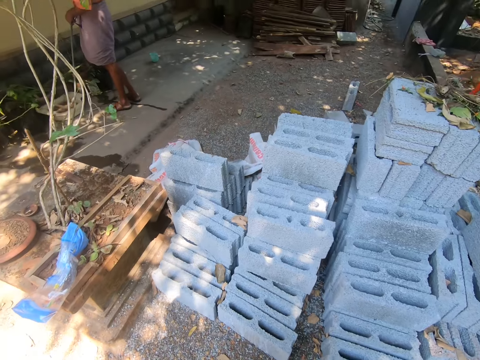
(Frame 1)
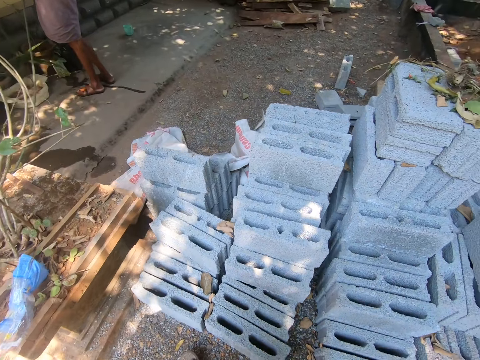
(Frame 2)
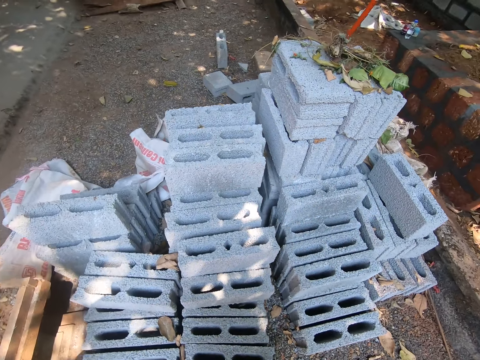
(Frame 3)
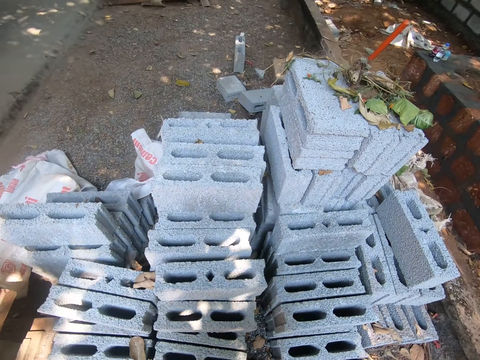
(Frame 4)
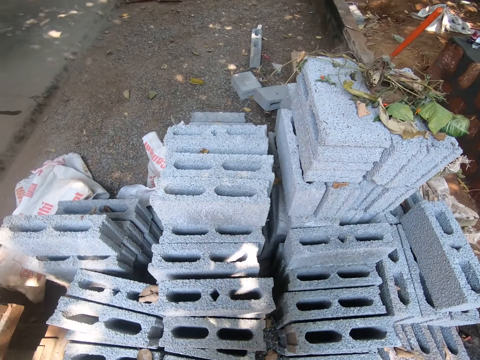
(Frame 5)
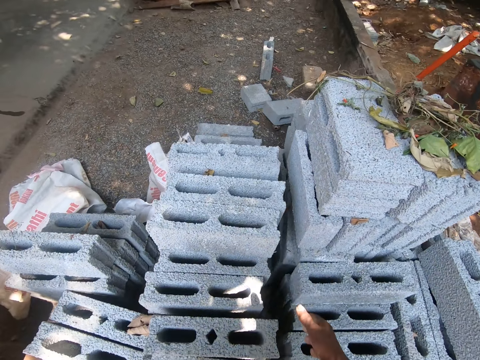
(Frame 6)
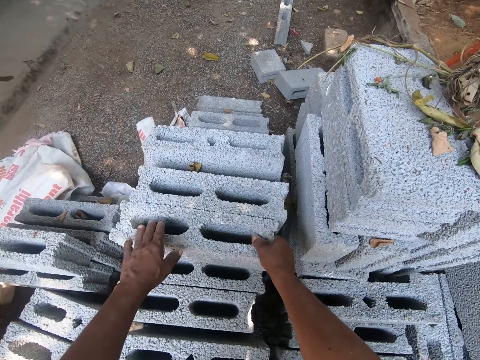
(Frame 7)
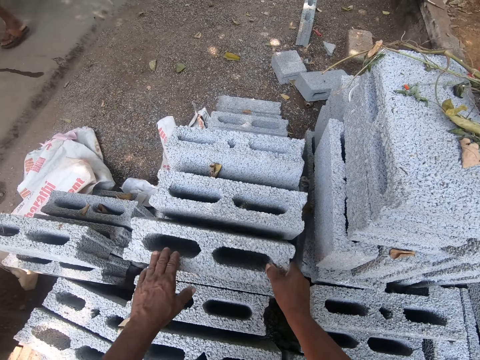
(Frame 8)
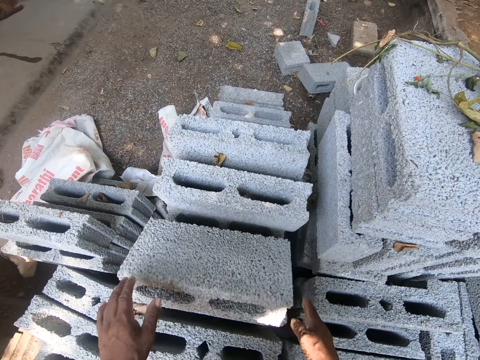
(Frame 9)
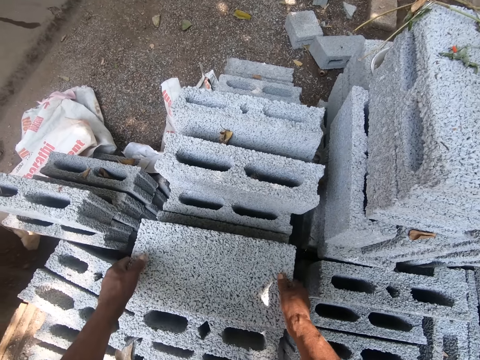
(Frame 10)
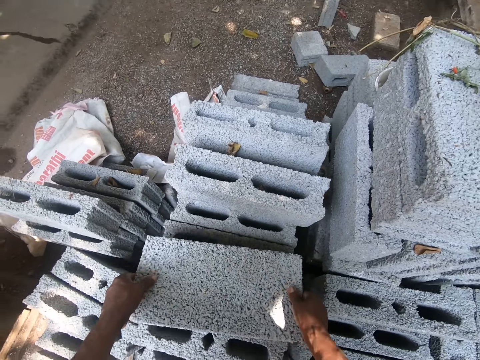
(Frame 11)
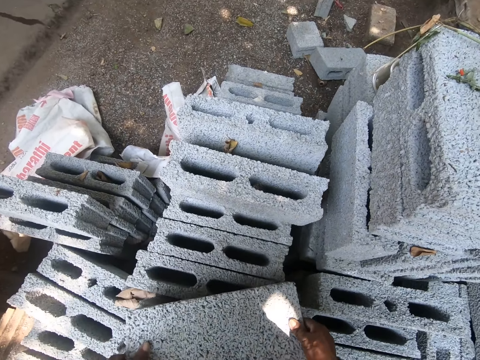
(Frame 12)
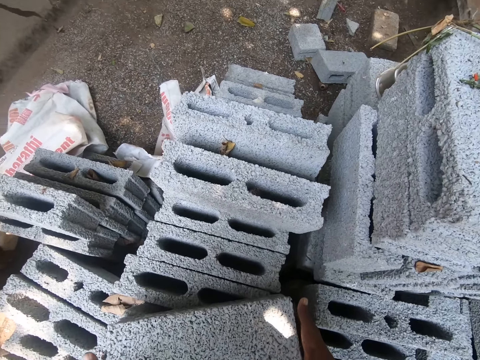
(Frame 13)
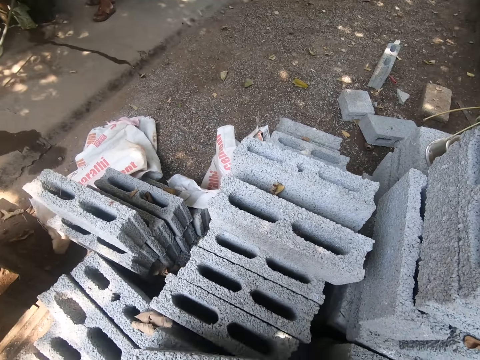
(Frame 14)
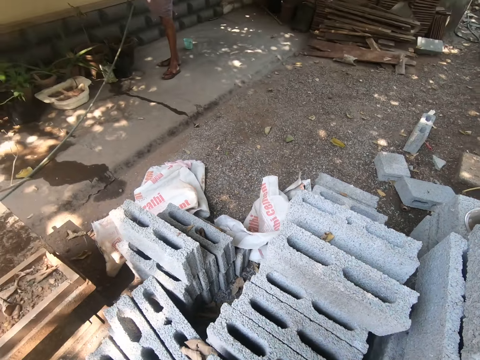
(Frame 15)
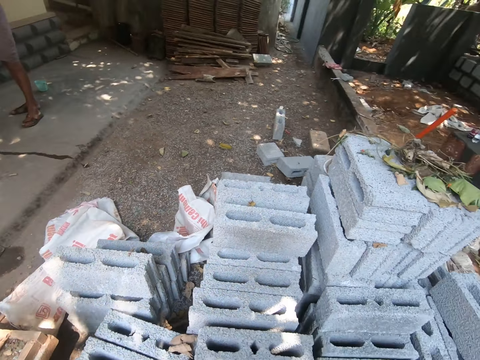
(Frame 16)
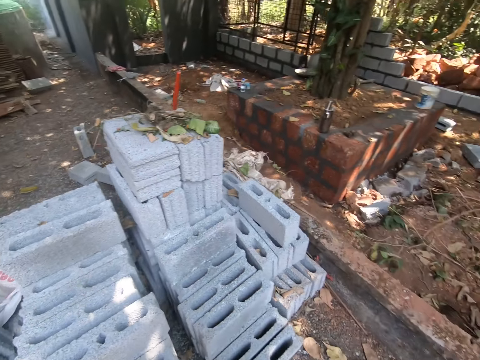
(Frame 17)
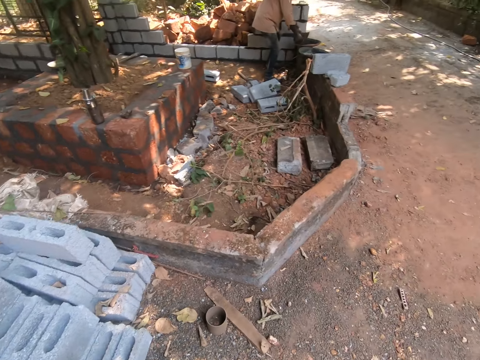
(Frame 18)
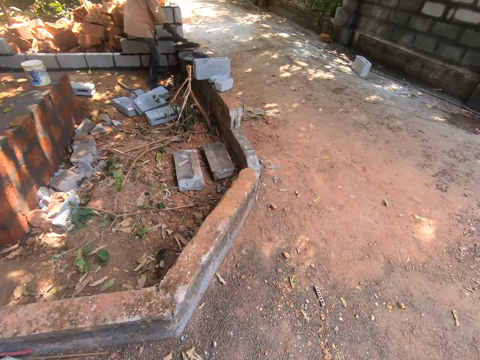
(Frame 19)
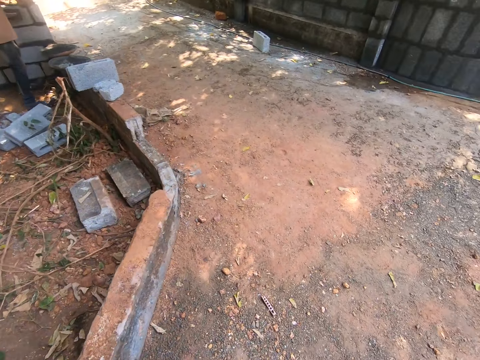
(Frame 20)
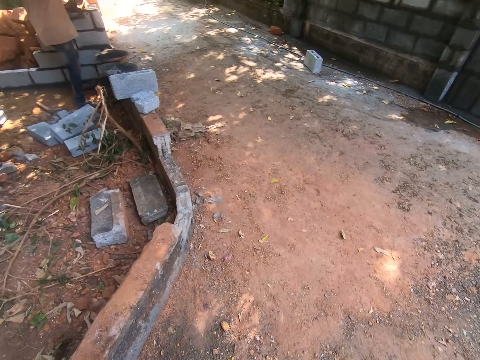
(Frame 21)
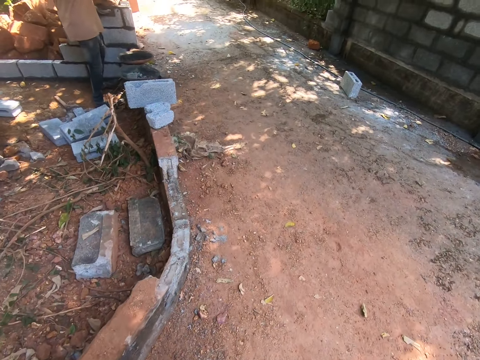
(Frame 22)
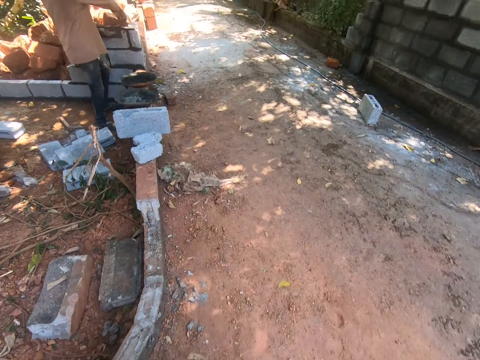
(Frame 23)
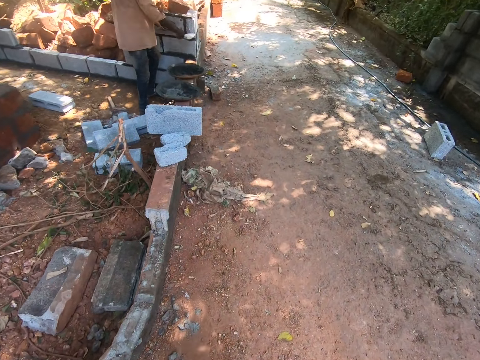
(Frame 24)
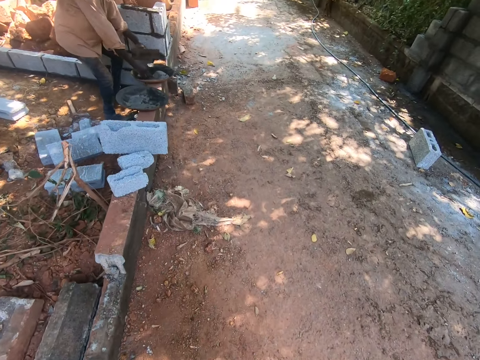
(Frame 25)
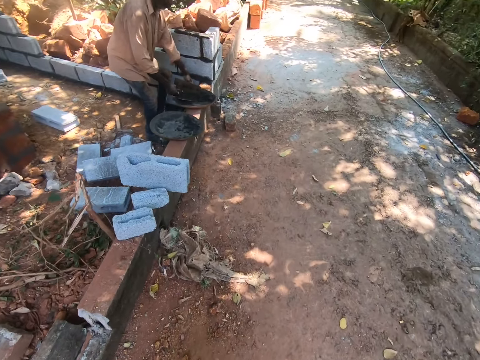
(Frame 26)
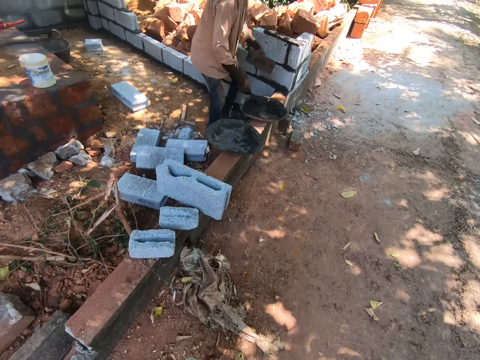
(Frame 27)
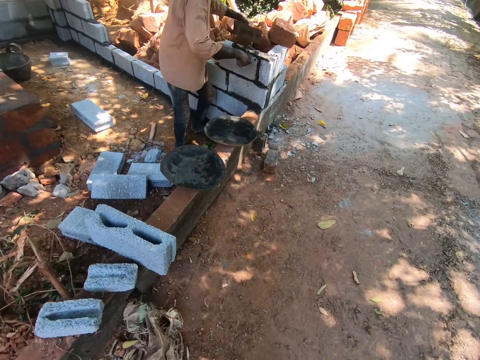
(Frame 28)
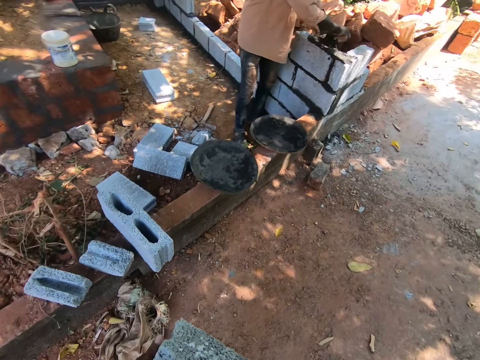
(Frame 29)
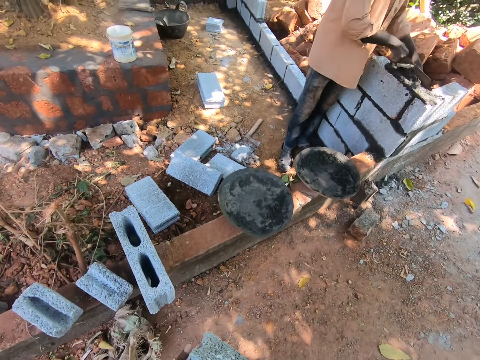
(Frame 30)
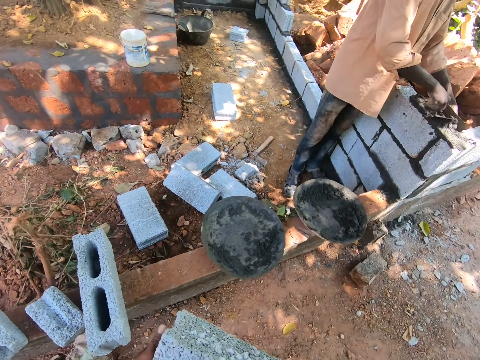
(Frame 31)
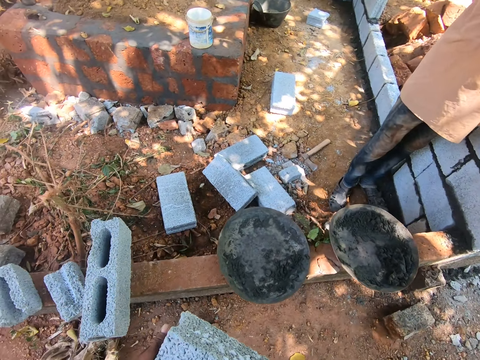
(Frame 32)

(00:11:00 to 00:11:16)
A man holds a hose with his left hand. The camera wearer bends a brick with his hands. He lifts the brick from the stack of bricks with his hands. He walks around. Another man smoothens the cement mix around the brick with the trowel in his right hand. The other man scoops cement mix from the cement pan with the trowel in his right hand. The other man smoothens the cement mix around the brick with the trowel in his right hand and a wooden float in his left hand.

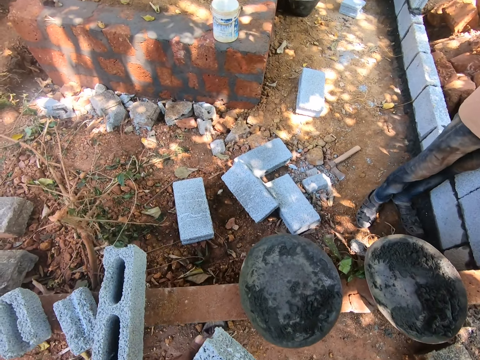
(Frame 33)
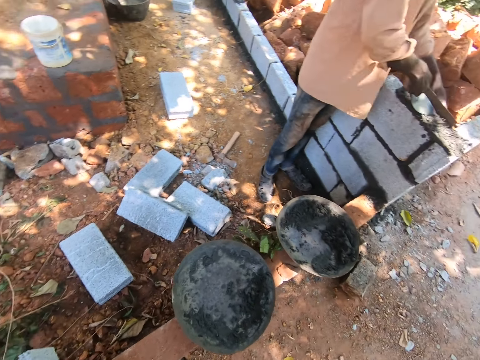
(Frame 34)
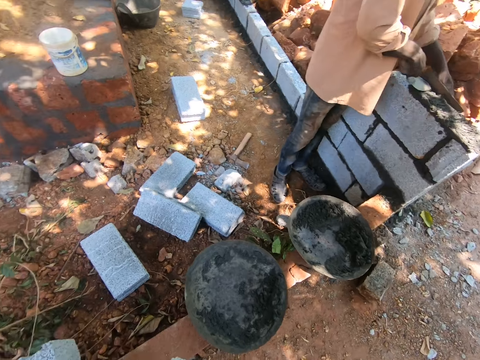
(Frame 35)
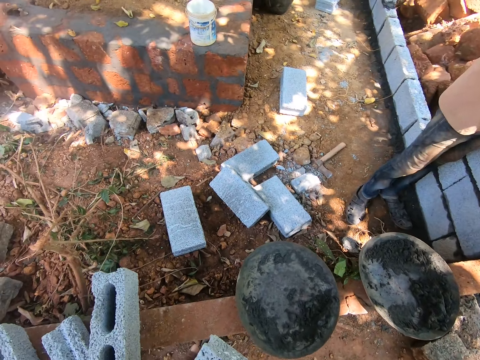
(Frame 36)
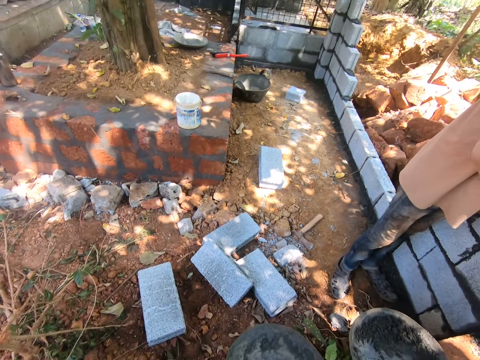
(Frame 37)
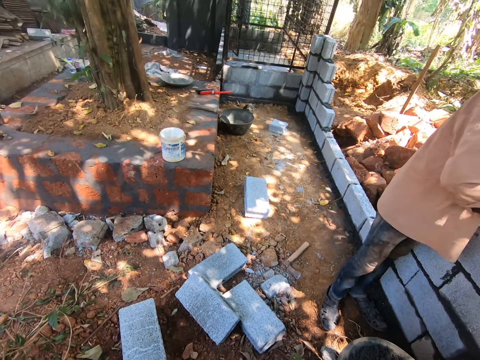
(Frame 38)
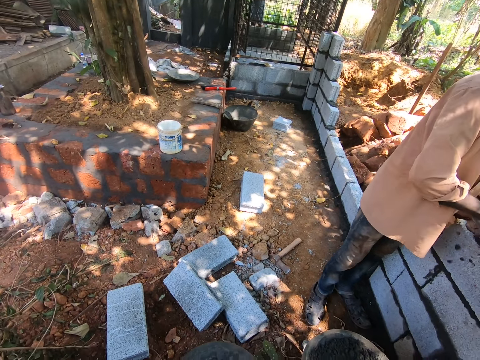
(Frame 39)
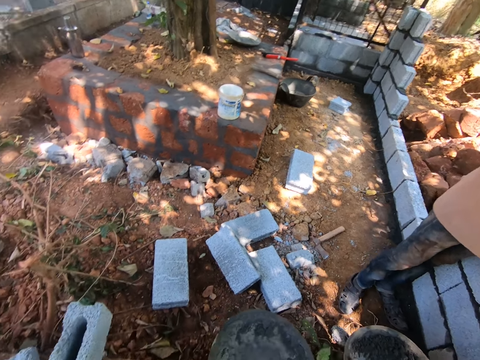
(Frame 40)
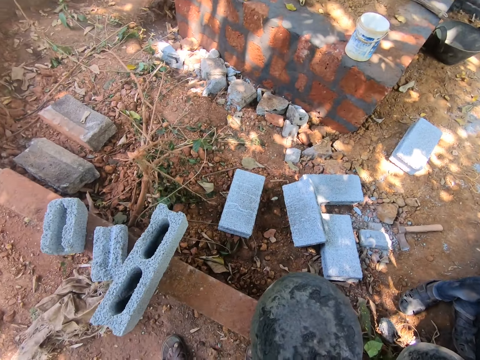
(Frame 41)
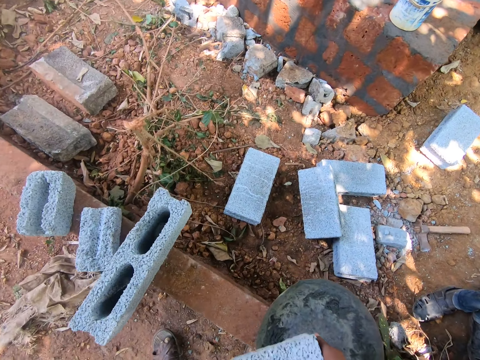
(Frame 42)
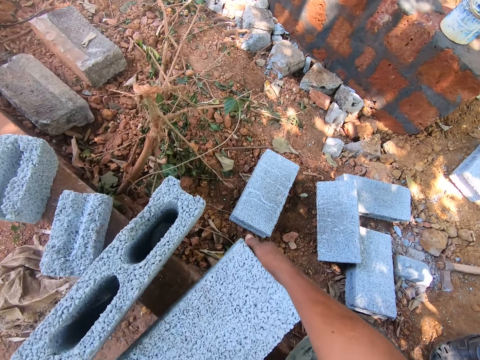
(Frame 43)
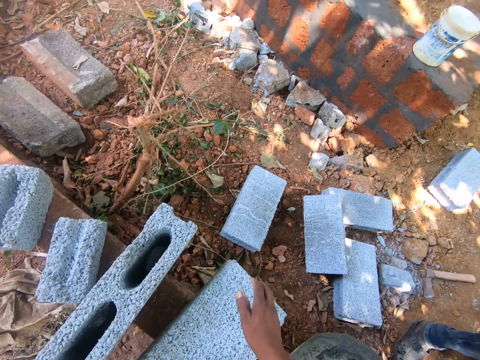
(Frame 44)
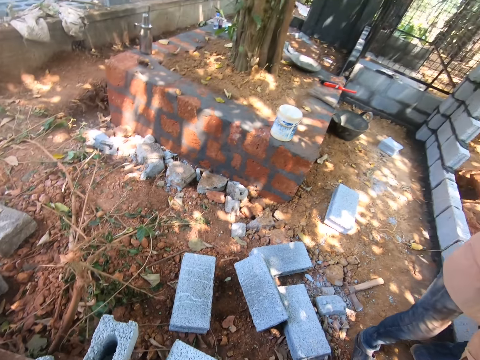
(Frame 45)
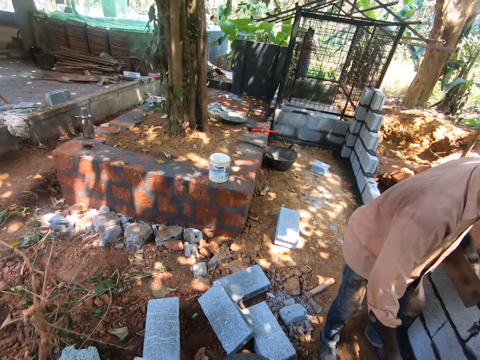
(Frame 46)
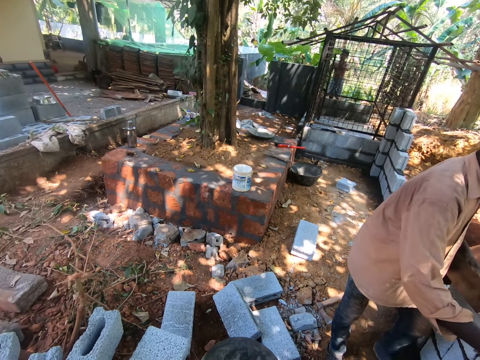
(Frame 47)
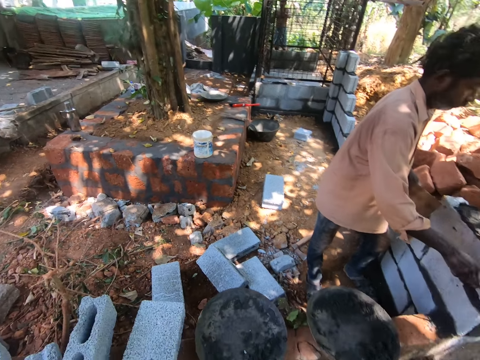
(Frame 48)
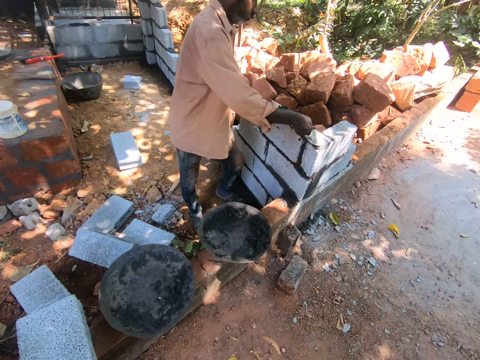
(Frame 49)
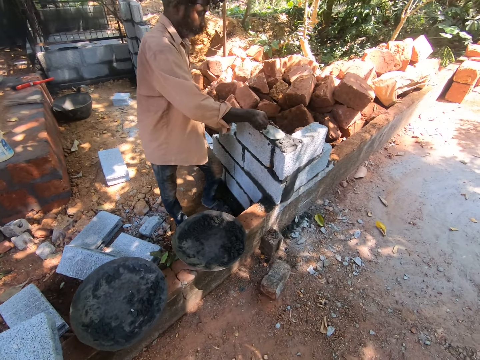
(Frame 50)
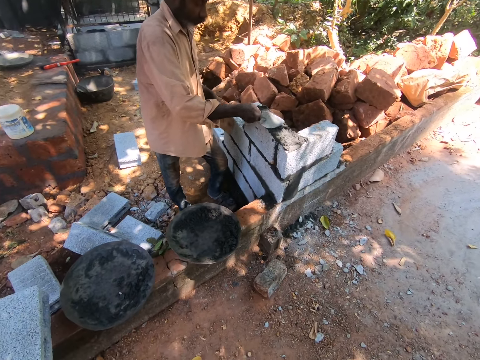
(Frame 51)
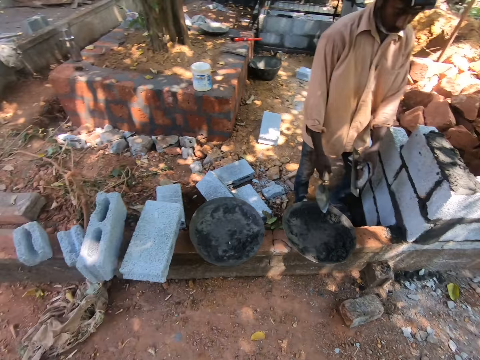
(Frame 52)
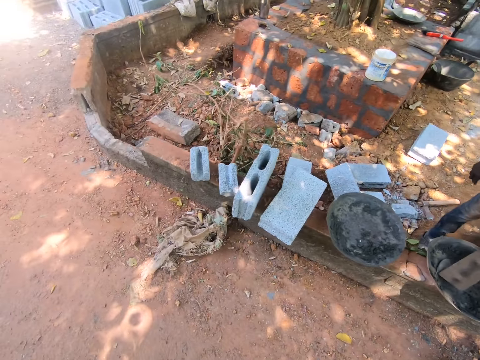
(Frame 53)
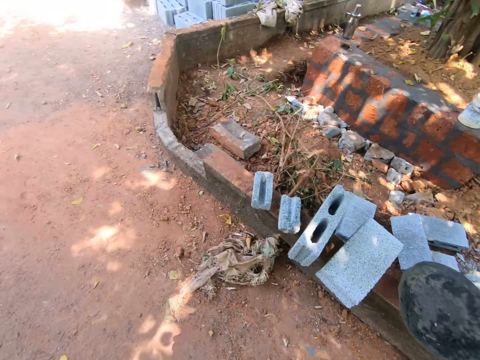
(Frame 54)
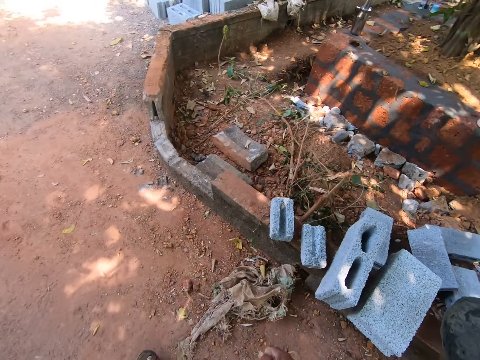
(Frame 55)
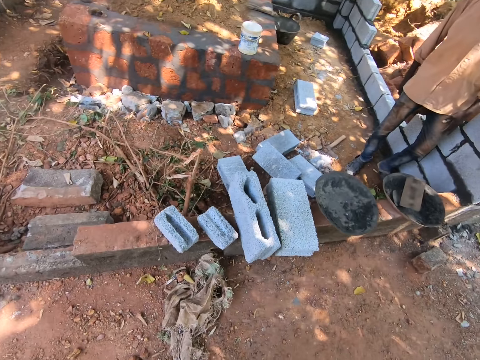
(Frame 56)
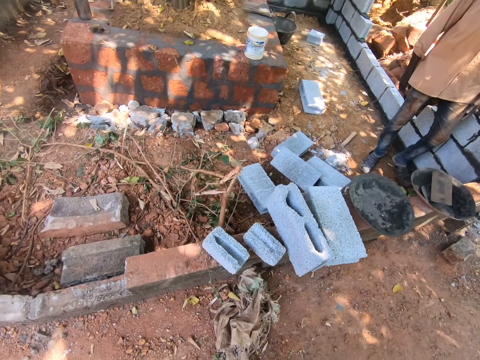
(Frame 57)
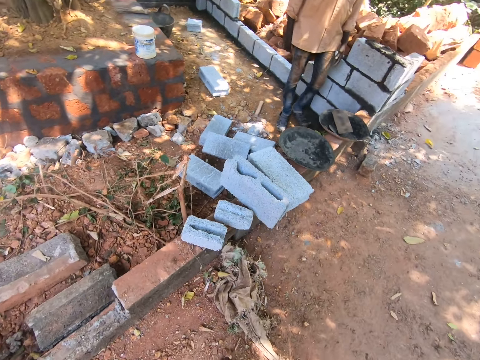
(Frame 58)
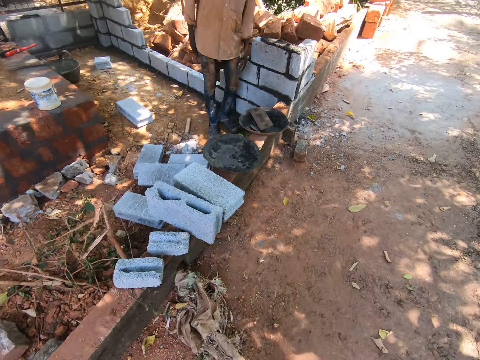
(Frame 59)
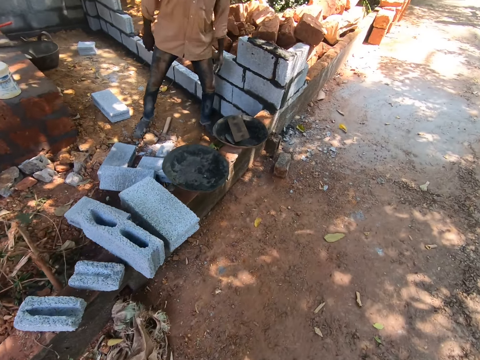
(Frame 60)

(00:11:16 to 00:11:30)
The camera wearer looks around. He places the brick on the short wall with his hands. The man scoops cement mix from the cement pan with the trowel in his right hand. The camera wearer dialogues to the man. The man pours the cement mix on the brick with the trowel in his right hand, smoothens the cement mix around the brick with the trowel in his right hand, and drops the trowel and the wooden float into the cement pan with his right hand. The camera wearer walks around.
